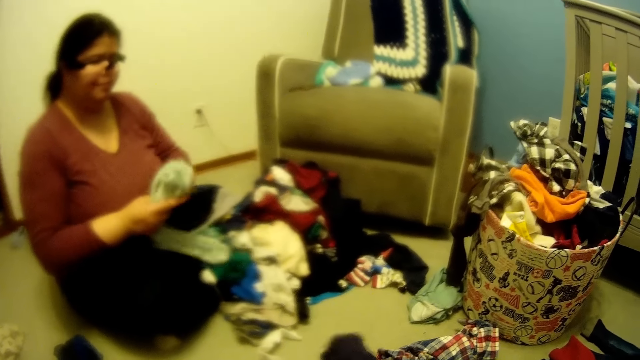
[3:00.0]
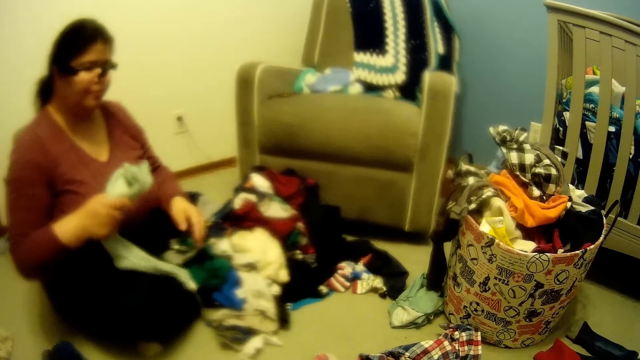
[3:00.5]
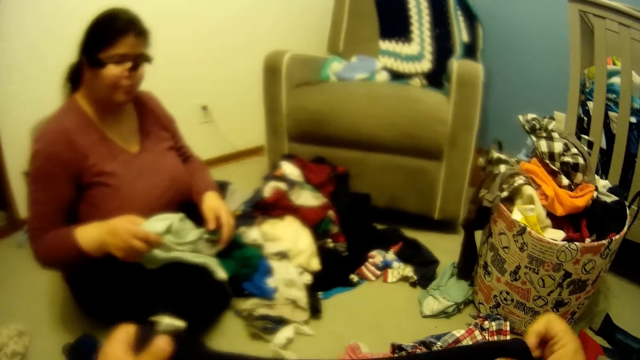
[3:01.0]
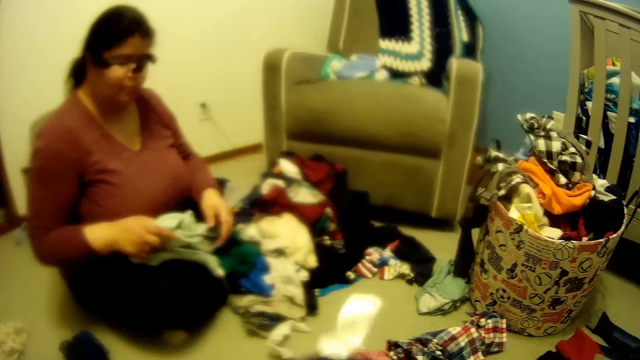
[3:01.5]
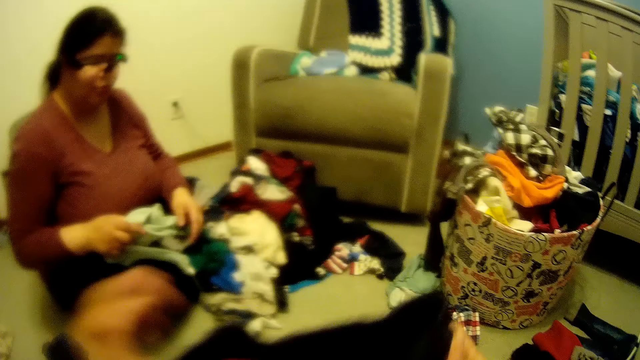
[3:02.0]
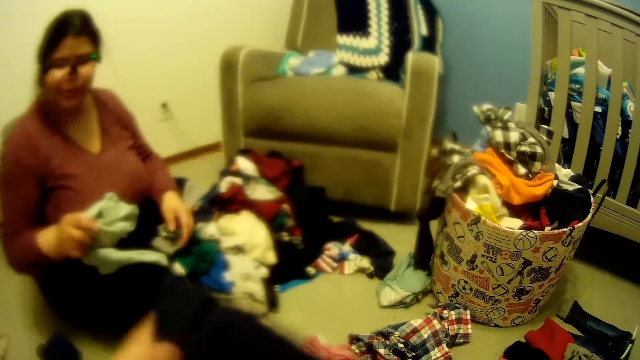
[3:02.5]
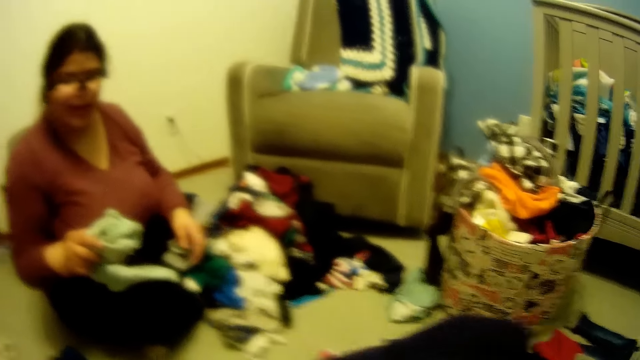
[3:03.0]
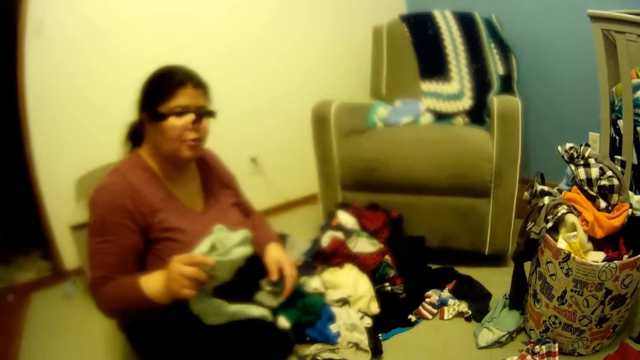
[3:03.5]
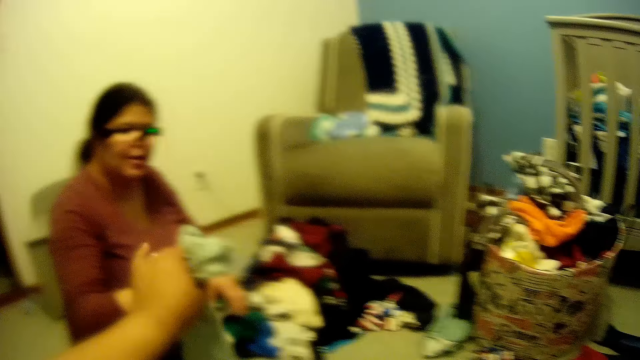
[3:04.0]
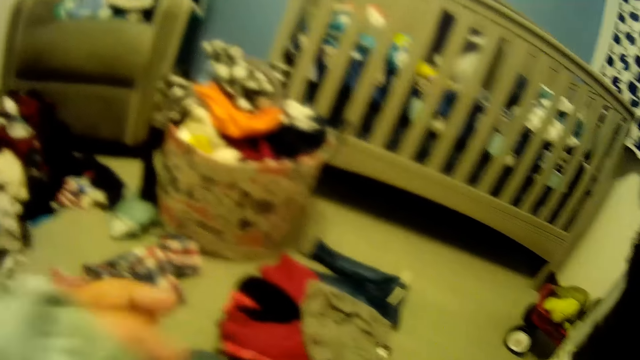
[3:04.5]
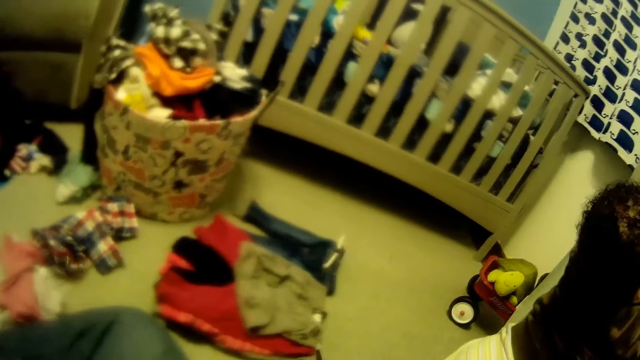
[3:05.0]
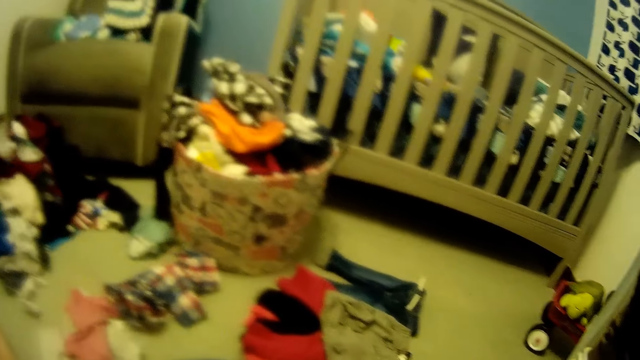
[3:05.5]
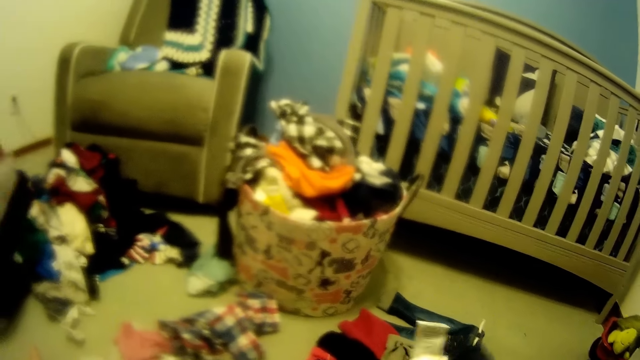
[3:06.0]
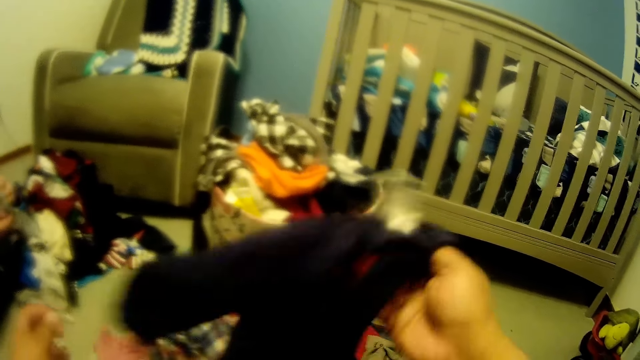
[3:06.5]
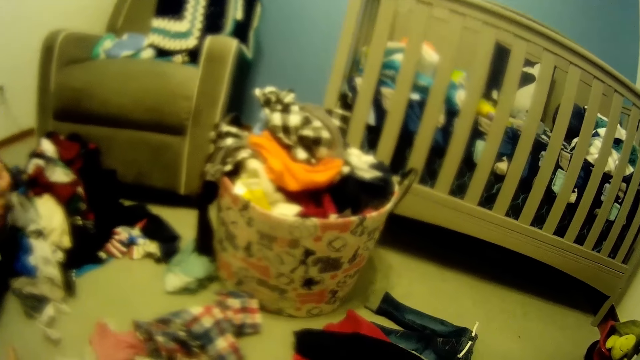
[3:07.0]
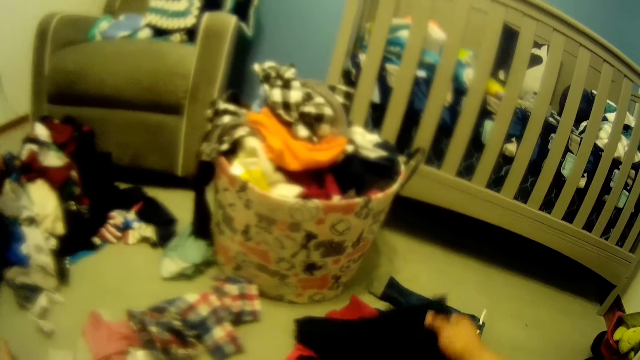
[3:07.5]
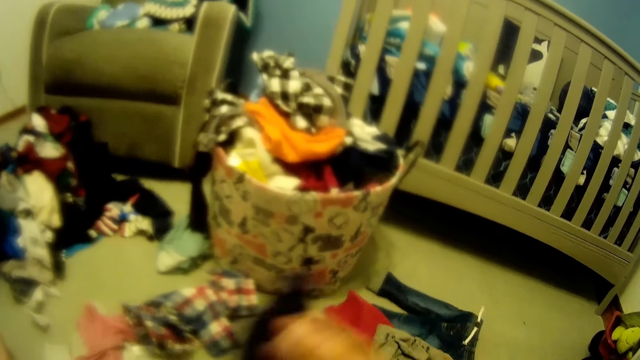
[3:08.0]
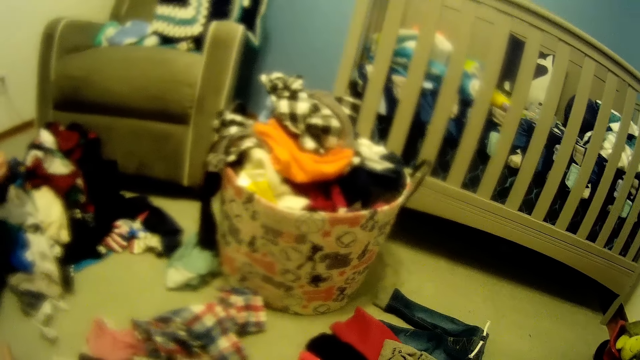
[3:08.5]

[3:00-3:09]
A woman holds the cloth. The camera wearer folds the cloth. He holds the cloth with both hands. He collects the cloth from the woman with his left hand. The woman hands over the cloth.

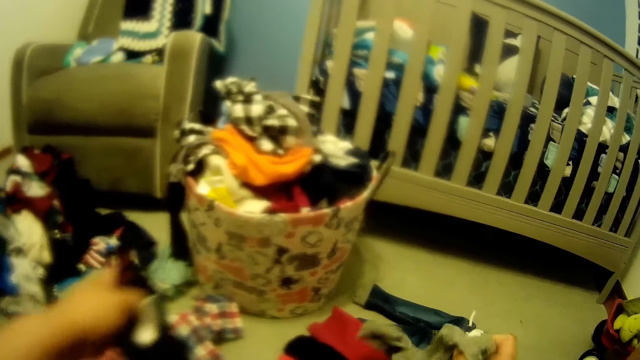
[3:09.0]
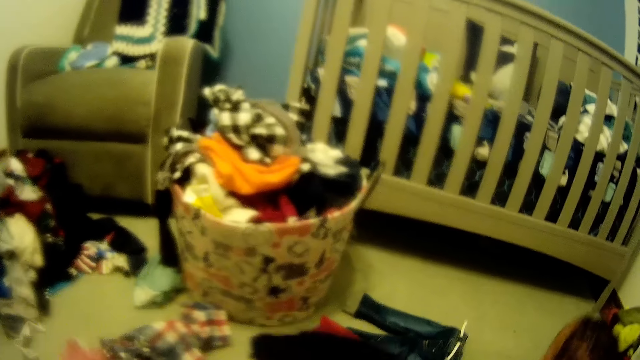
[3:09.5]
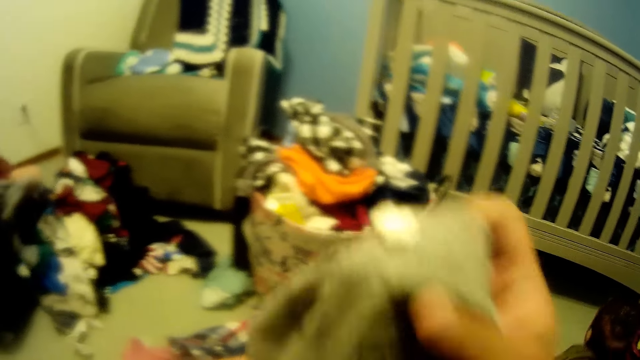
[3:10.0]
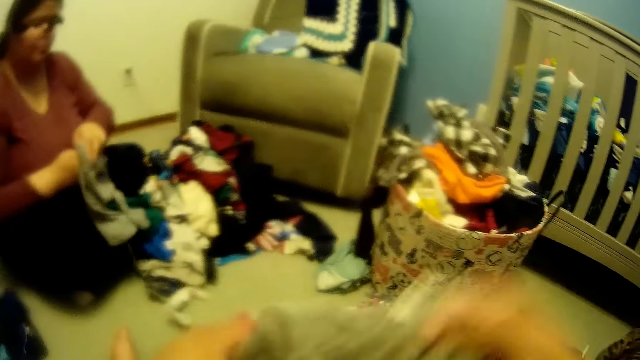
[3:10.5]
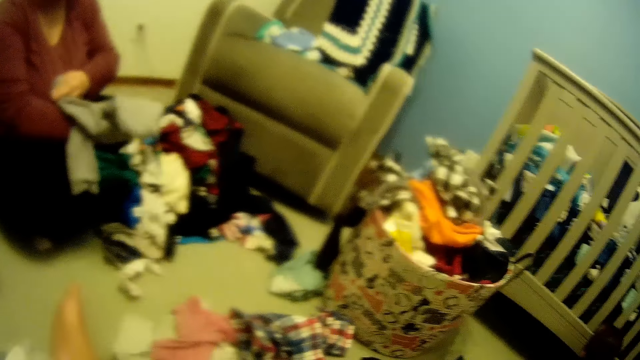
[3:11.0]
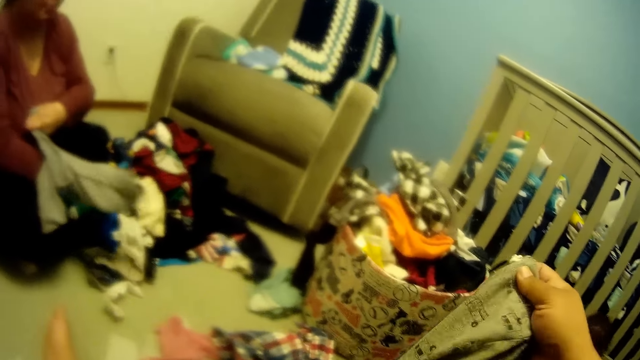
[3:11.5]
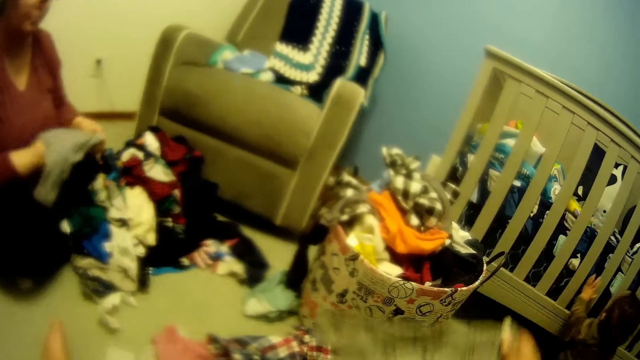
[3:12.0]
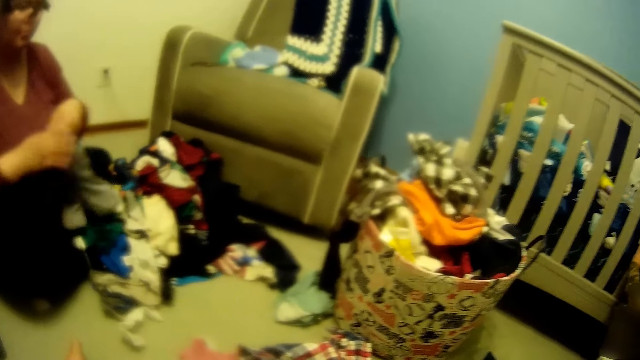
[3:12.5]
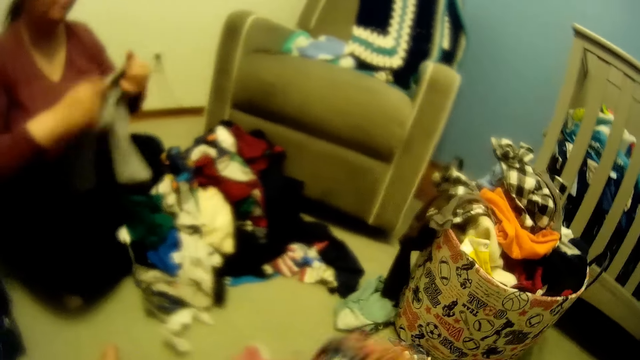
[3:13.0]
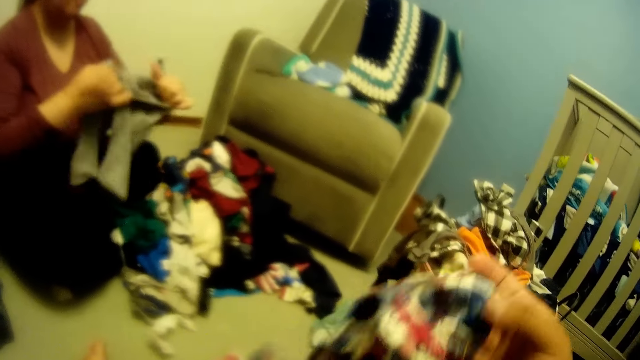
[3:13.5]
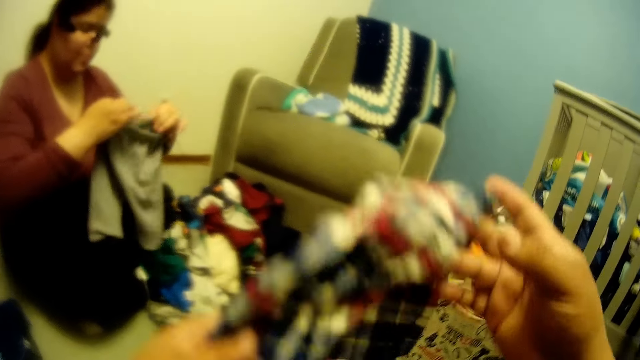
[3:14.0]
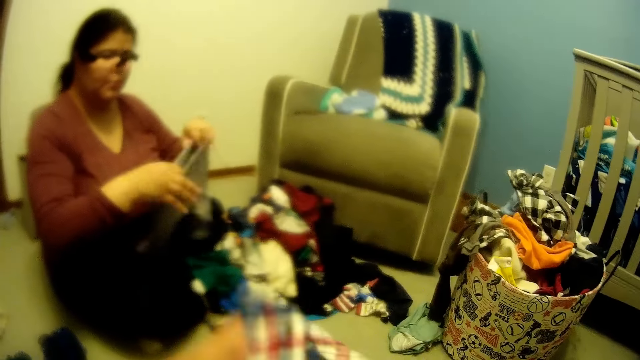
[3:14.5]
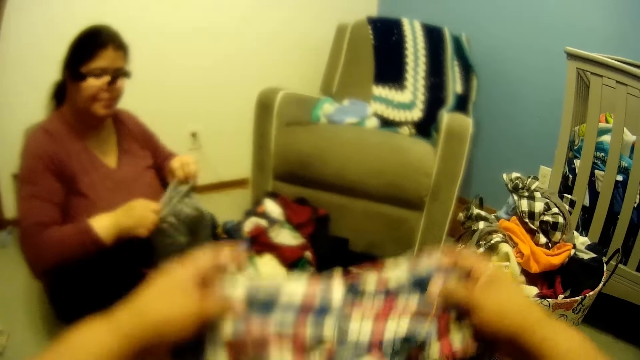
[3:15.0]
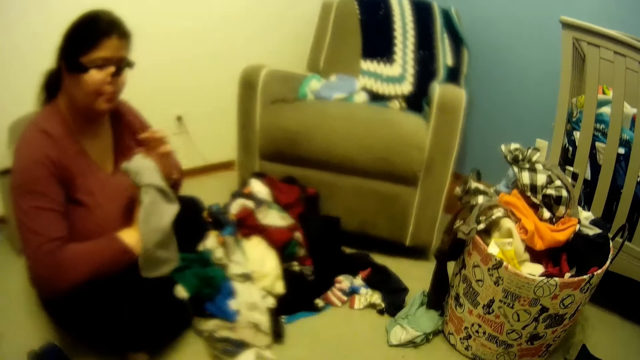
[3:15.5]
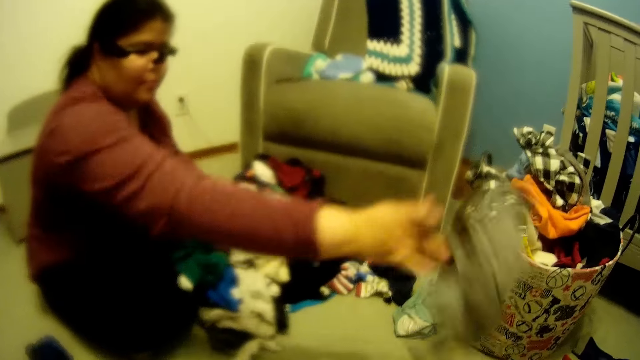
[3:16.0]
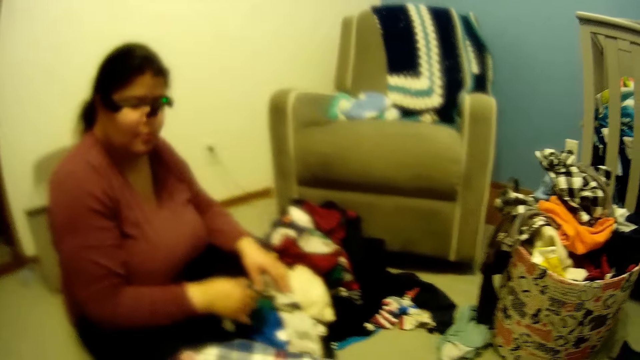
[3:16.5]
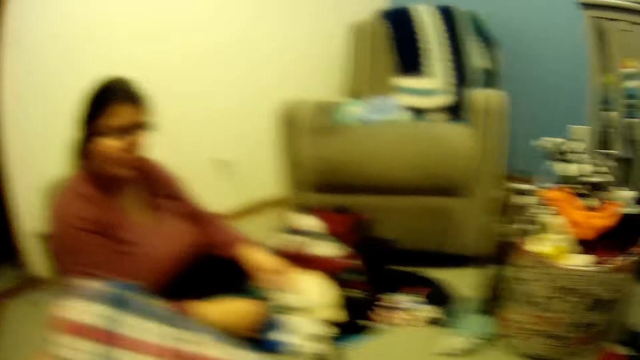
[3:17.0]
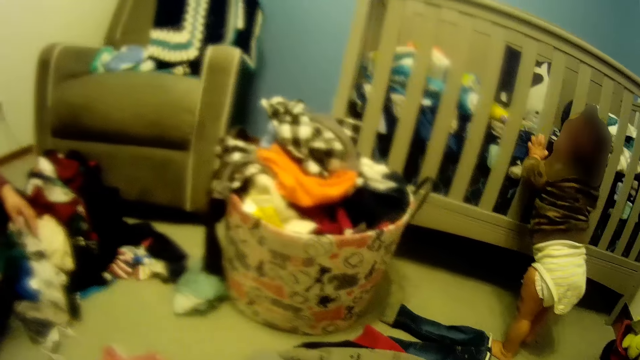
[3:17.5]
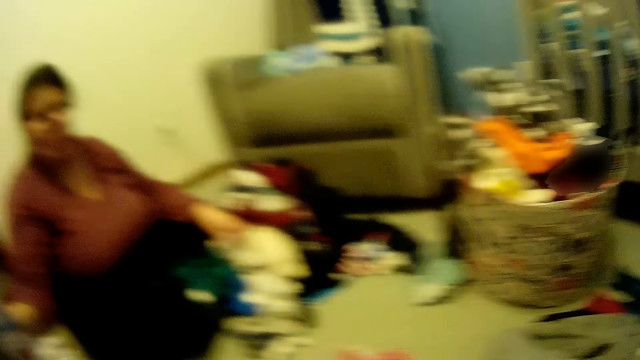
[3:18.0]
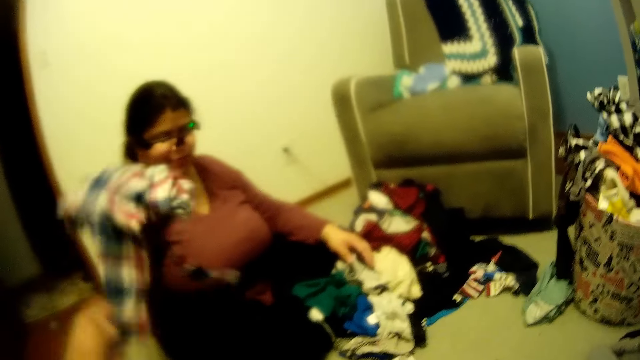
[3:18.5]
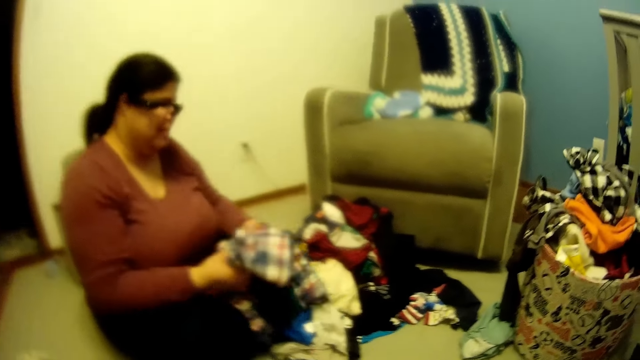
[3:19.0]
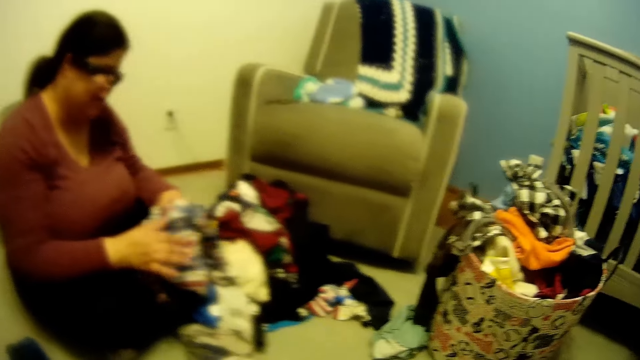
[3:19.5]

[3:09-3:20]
The camera wearer stretches the cloth. The woman adjusts the cloth. The camera wearer holds the cloth with his right hand. The woman holds the cloth with both hands. The camera wearer holds the cloth with his right hand. He folds the cloth. He holds the cloth with both hands. The woman tosses the cloth on the ground with her right hand. The camera wearer interacts with the woman, and passes the cloth to the woman with his left hand. The woman collects the cloth.
